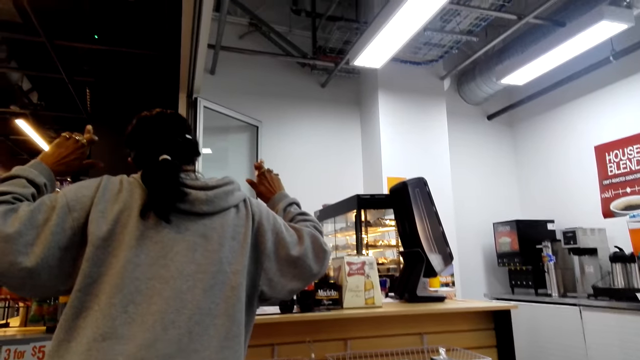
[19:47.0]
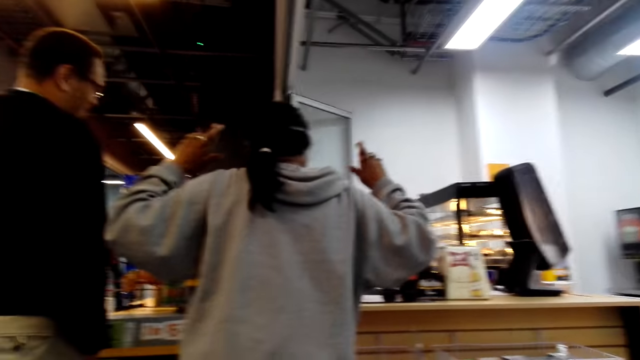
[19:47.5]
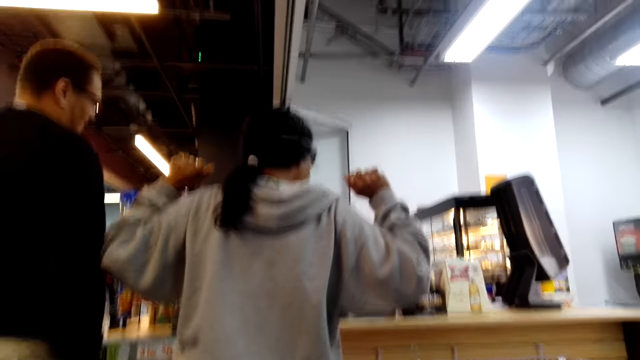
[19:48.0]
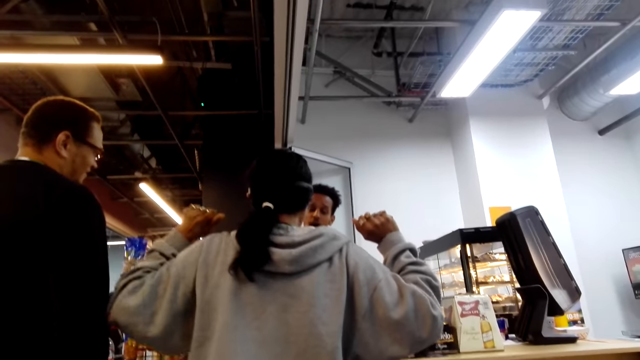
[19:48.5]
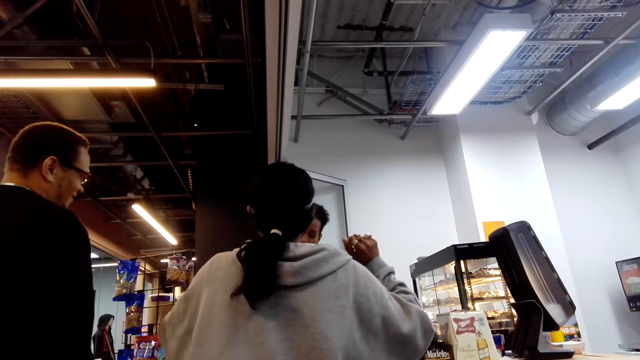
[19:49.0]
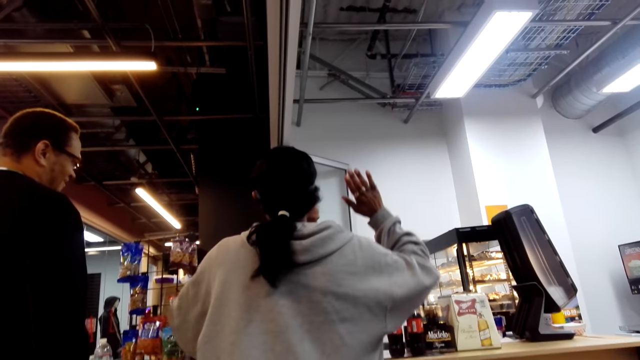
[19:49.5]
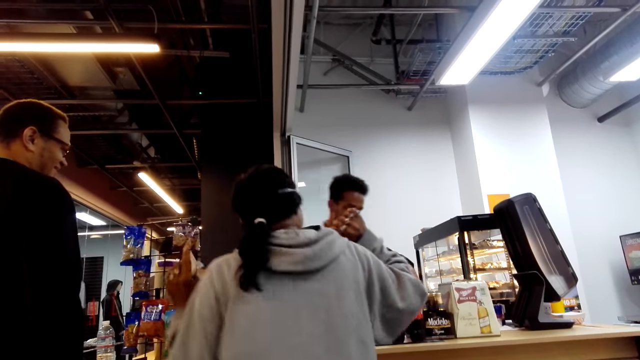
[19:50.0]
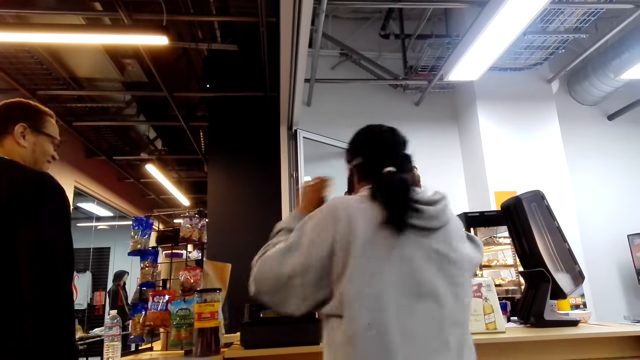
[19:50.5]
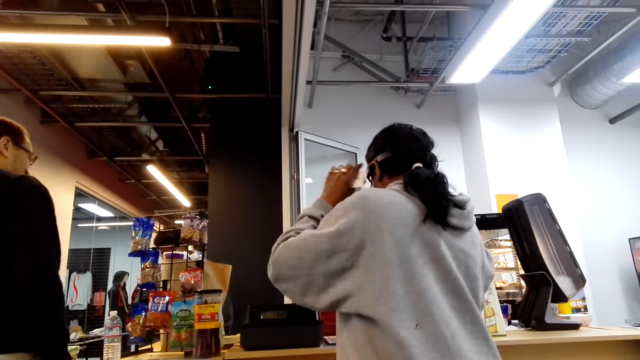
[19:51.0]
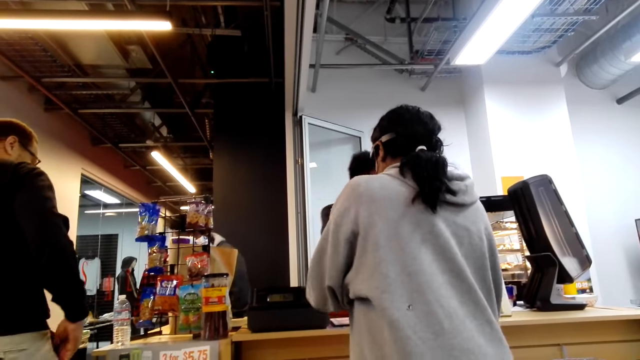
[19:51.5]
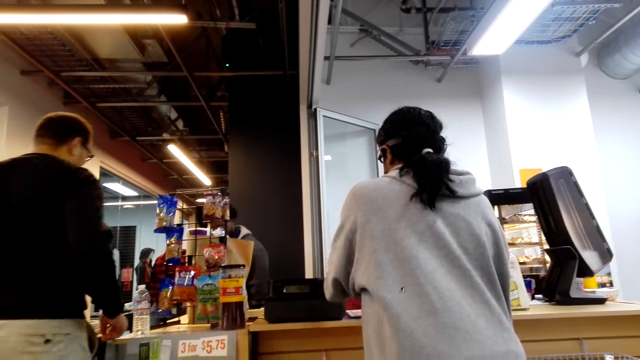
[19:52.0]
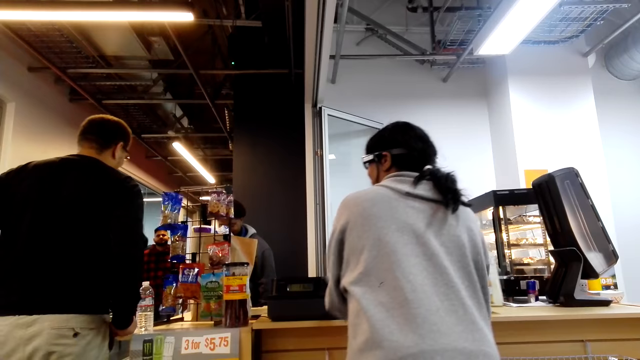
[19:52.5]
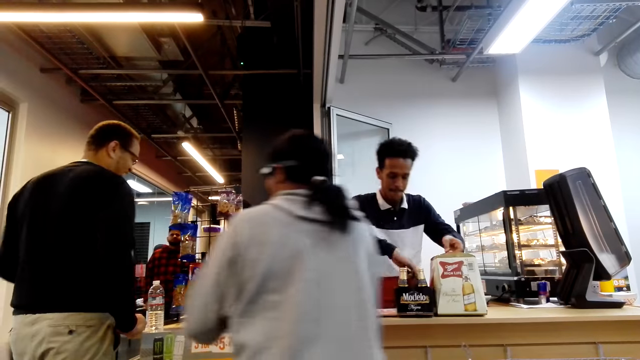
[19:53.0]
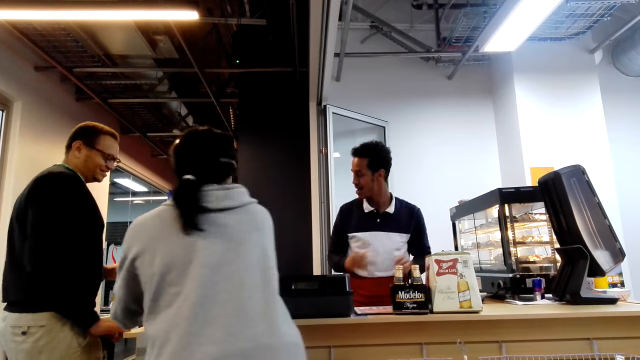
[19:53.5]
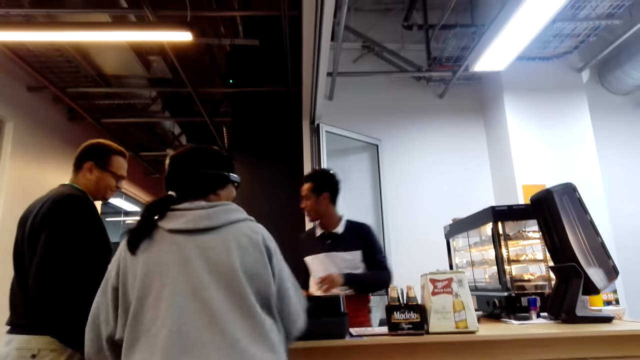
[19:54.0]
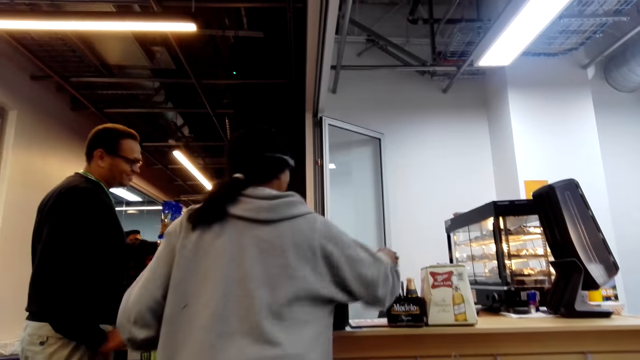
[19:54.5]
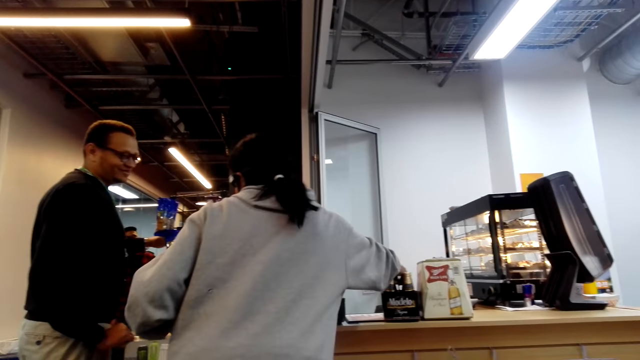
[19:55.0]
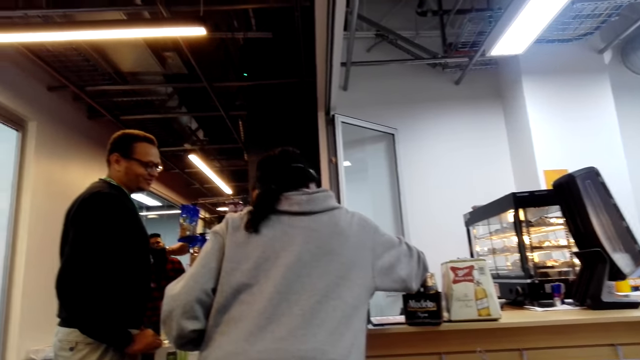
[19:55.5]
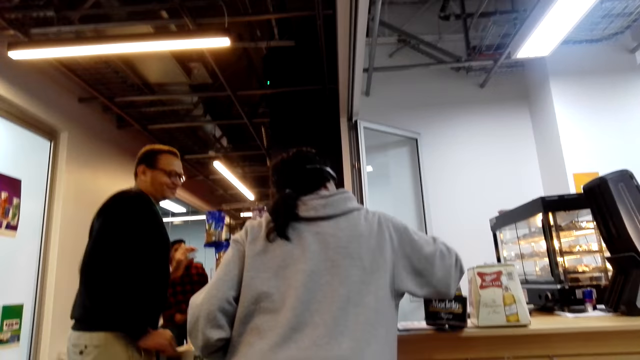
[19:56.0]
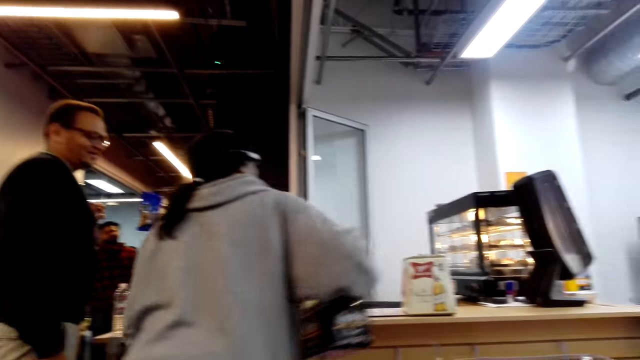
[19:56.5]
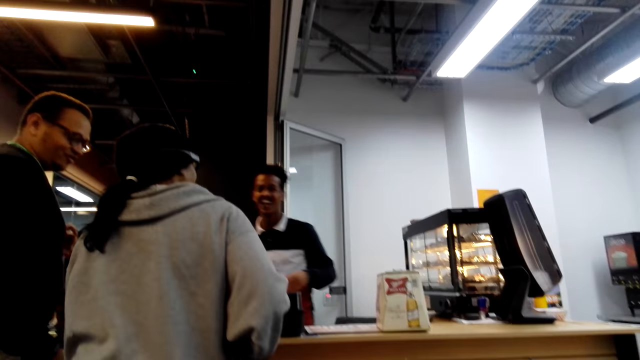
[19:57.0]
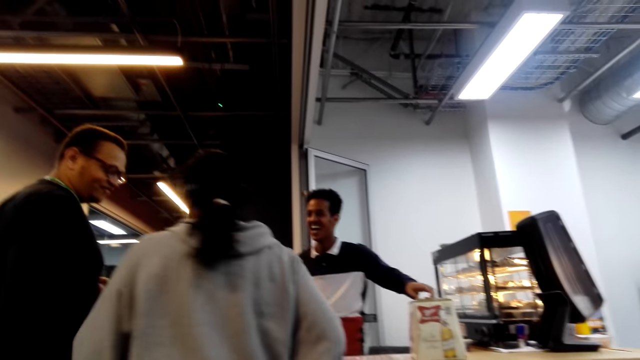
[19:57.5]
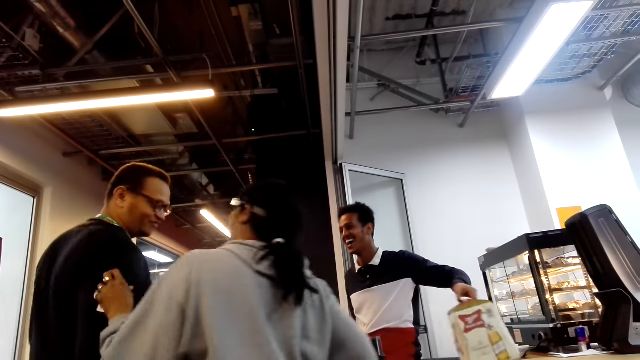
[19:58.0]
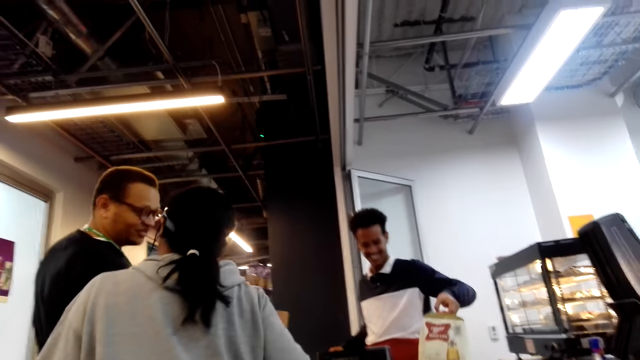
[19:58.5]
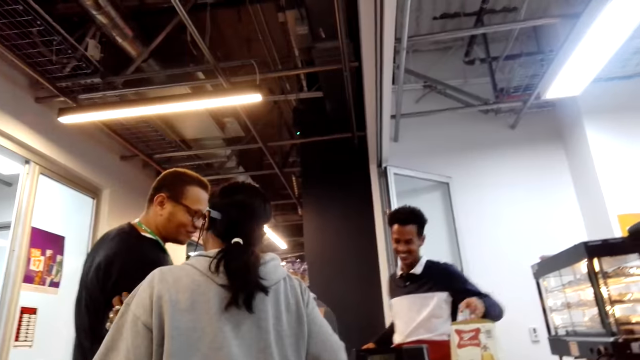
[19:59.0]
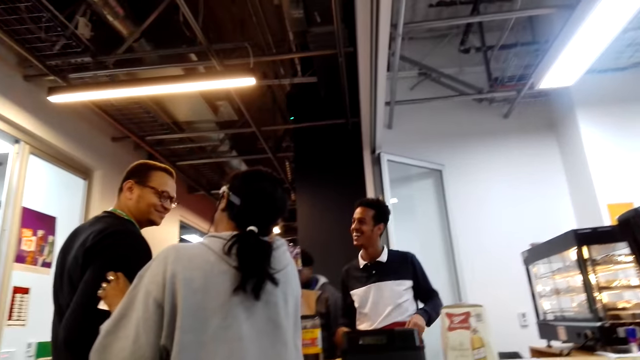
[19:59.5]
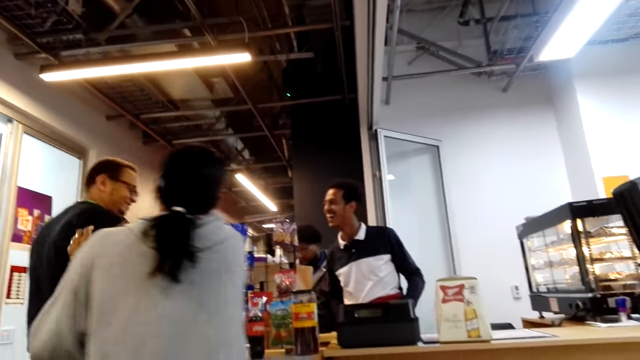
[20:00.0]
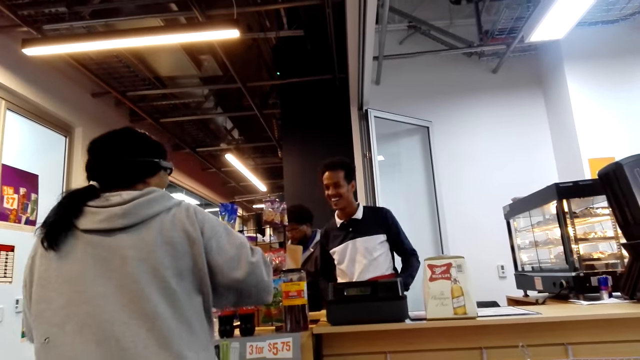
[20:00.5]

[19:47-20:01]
A man talks to a lady. The lady touches the glasses. The lady talks to the man. The lady claps hands. The man moves the bag and beer case. The lady moves something. Another man walks around. The first man moves aside. The lady picks up the beer case. The first man moves the bag. The lady touches a third man.

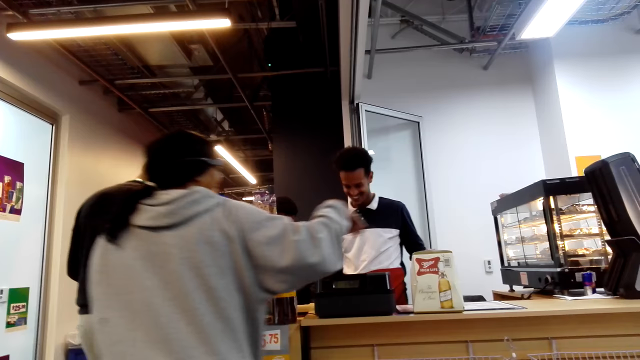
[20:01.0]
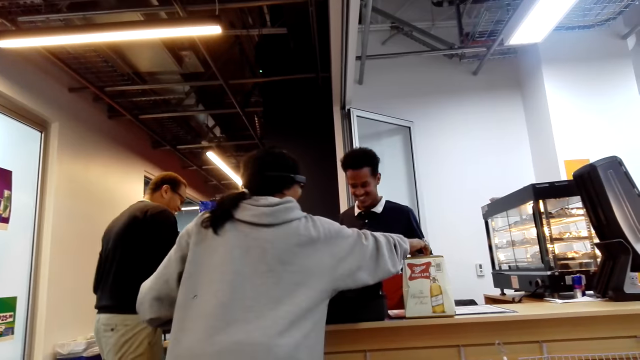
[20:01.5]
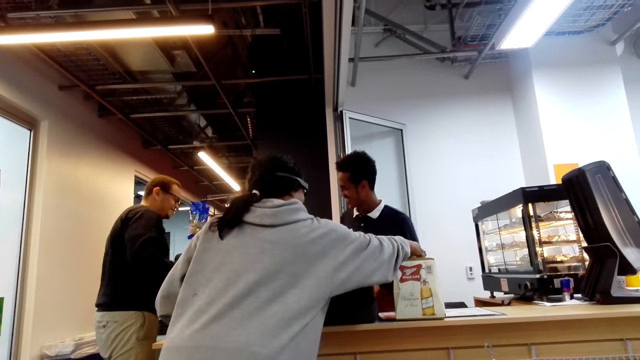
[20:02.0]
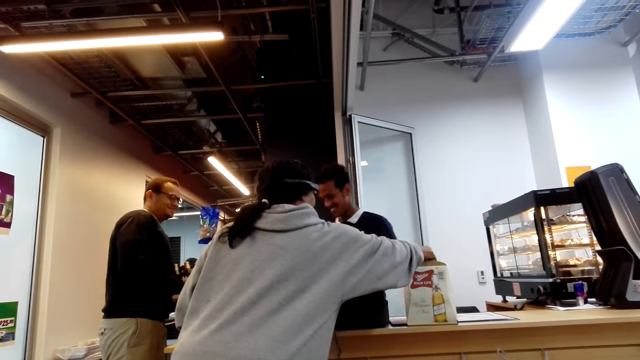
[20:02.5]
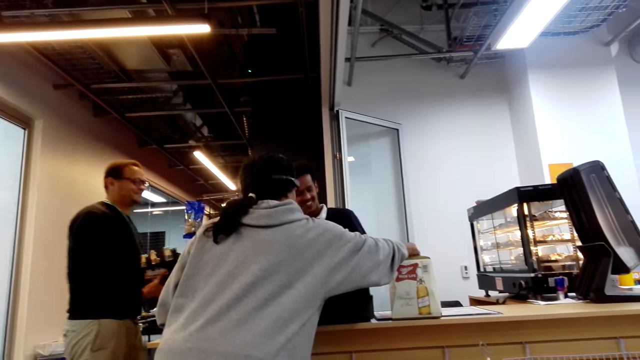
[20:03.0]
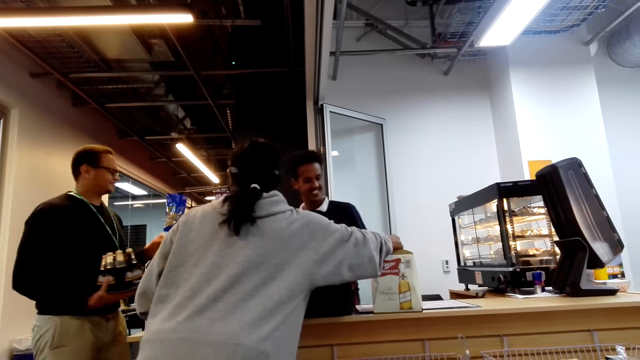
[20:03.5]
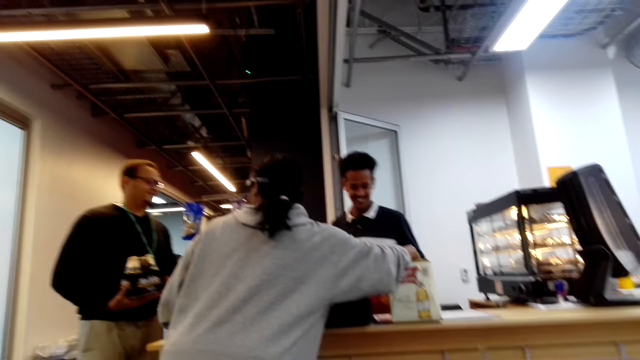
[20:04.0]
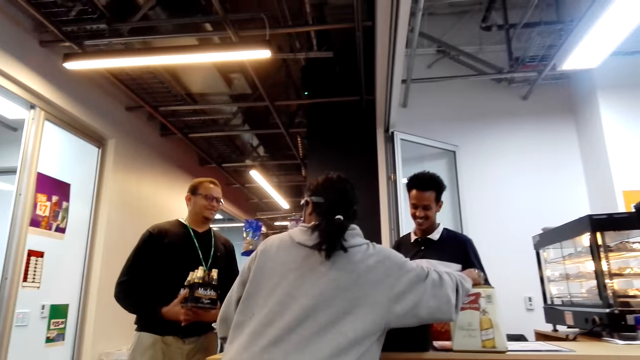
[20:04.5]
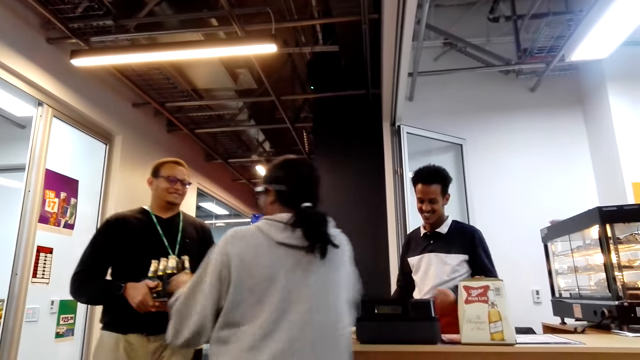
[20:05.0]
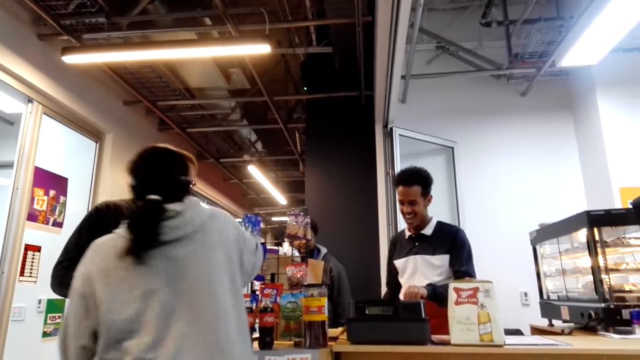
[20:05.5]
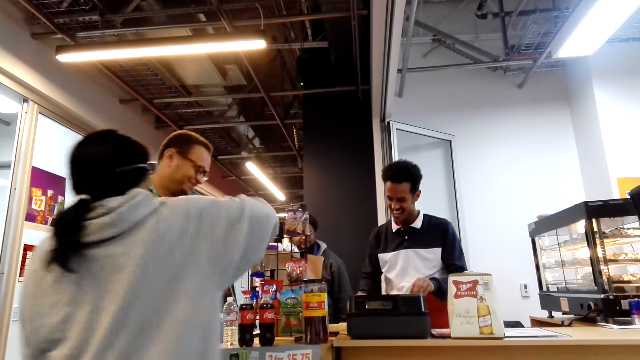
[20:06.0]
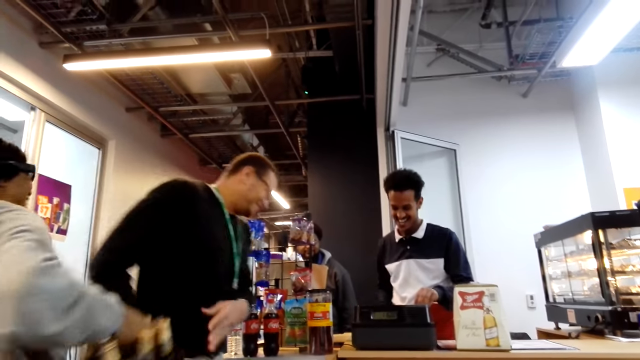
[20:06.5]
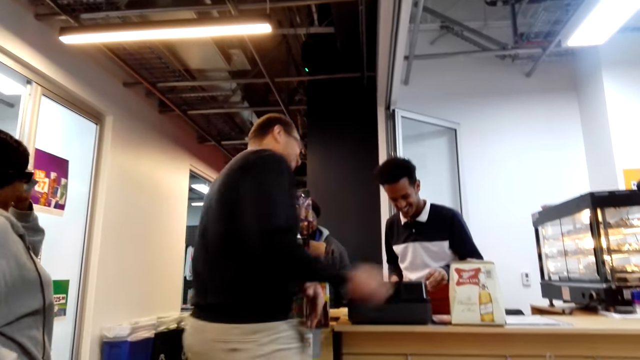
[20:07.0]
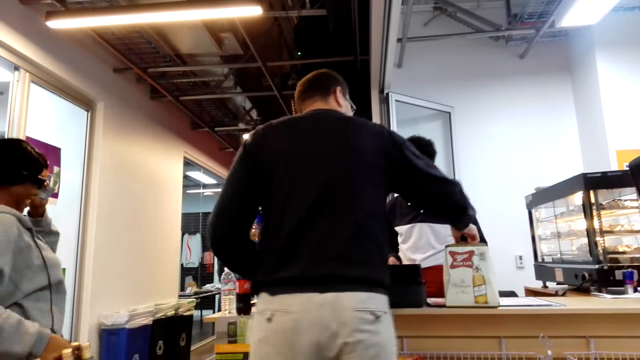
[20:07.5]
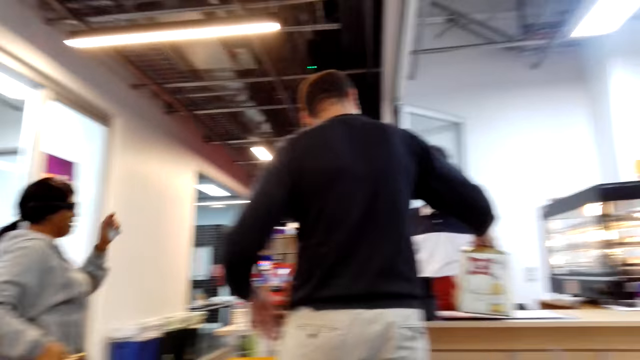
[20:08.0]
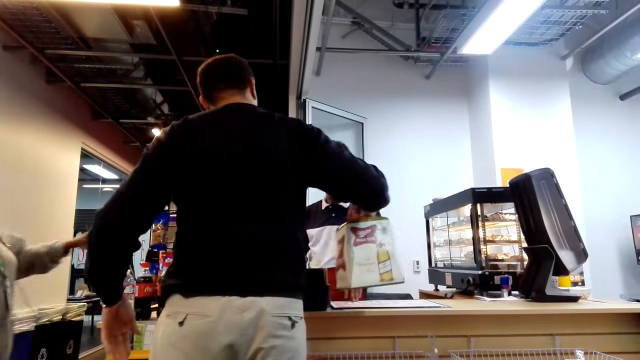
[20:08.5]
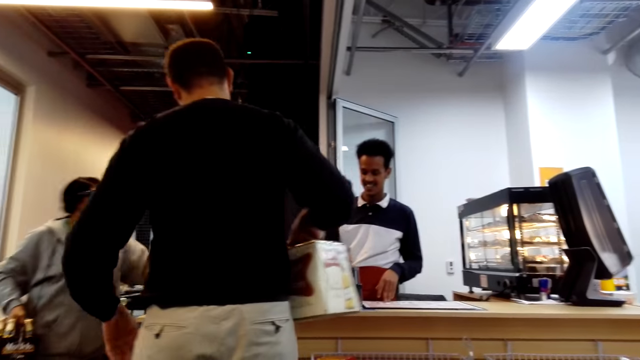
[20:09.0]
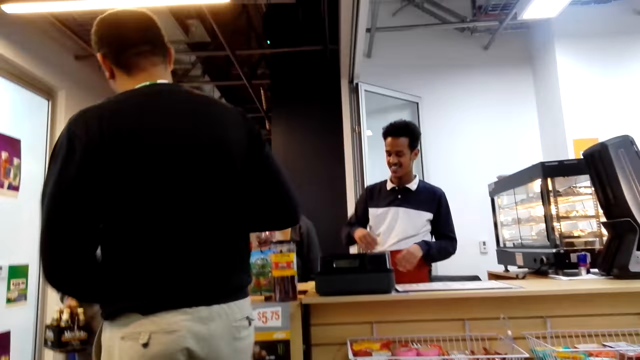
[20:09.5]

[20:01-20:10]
A lady touches the bag. A man walks around. The man picks up a beer case. The man hands the beer case to the lady. Another man touches the sales point machine. The lady carries the beer case. The first man picks up a bag.
